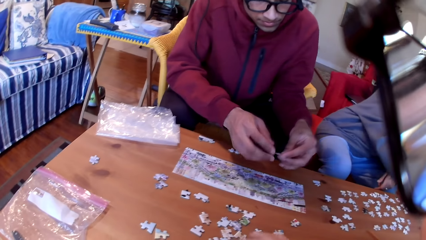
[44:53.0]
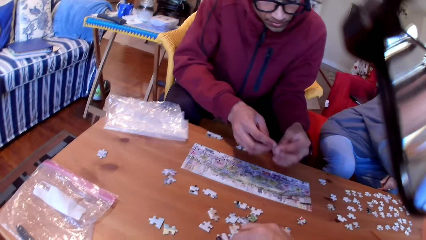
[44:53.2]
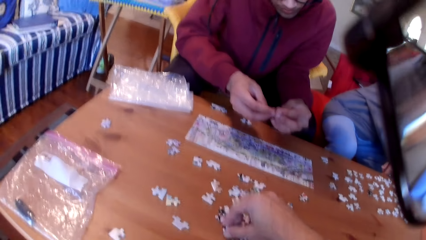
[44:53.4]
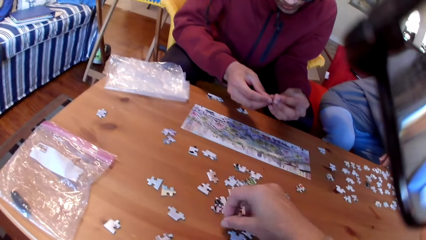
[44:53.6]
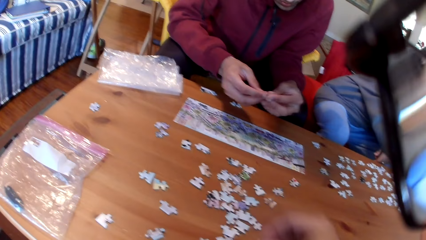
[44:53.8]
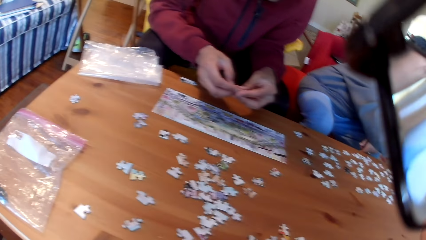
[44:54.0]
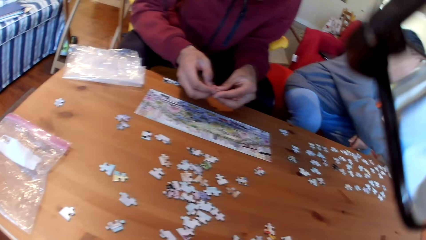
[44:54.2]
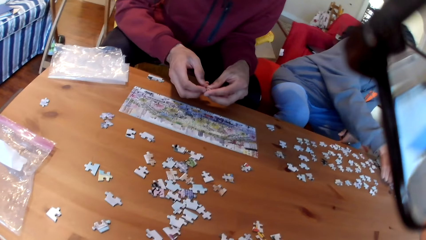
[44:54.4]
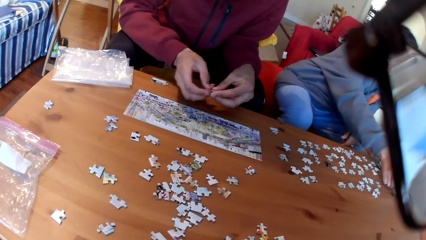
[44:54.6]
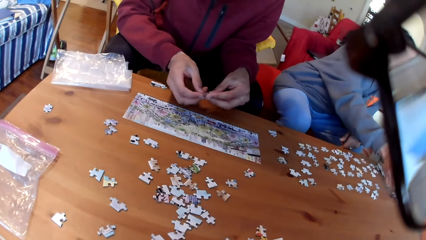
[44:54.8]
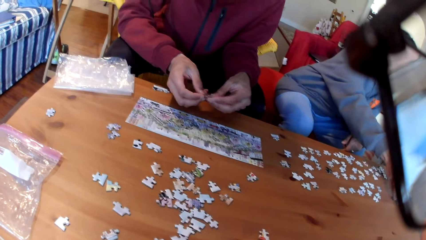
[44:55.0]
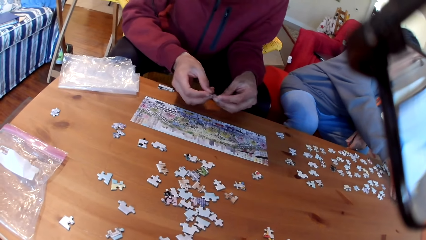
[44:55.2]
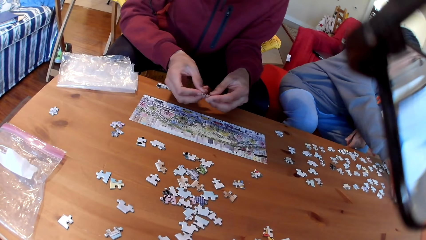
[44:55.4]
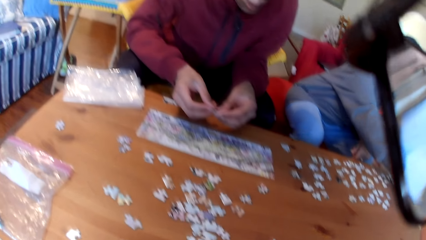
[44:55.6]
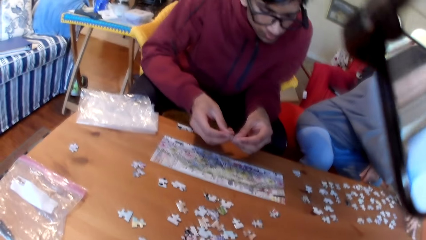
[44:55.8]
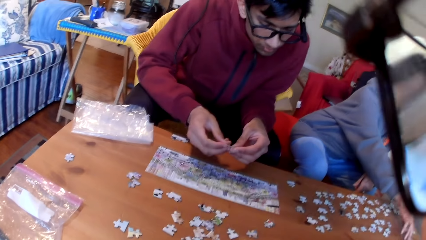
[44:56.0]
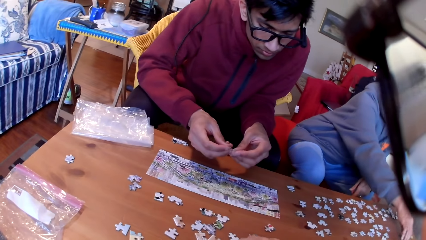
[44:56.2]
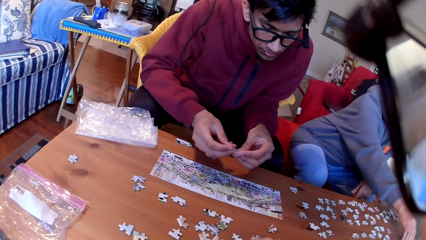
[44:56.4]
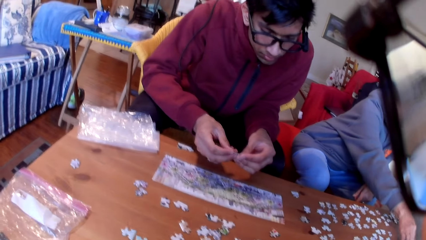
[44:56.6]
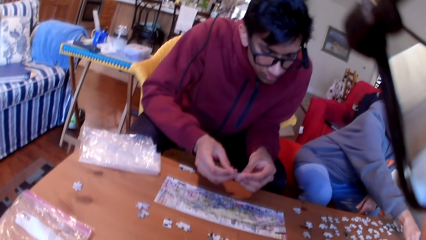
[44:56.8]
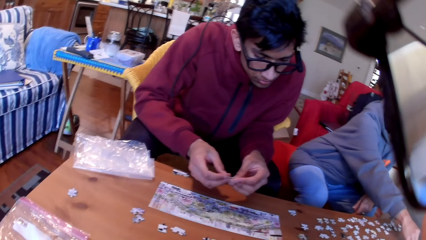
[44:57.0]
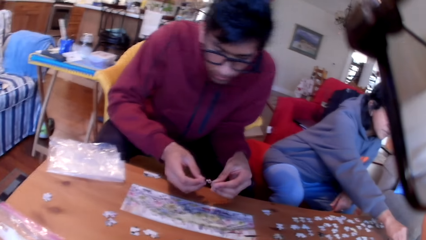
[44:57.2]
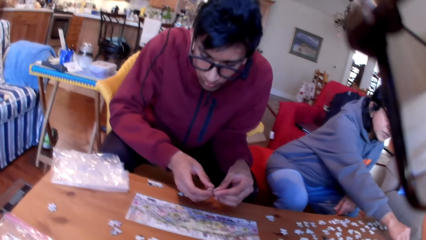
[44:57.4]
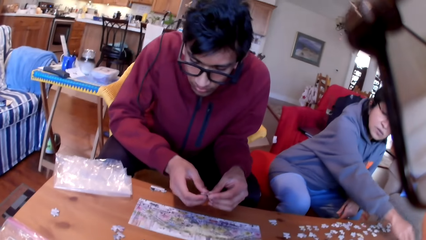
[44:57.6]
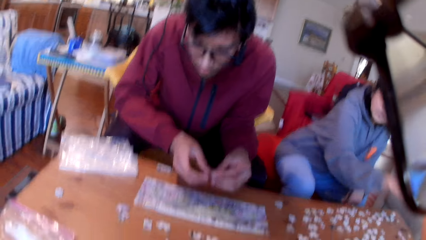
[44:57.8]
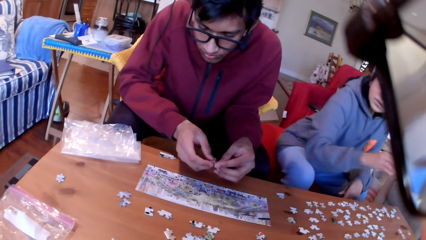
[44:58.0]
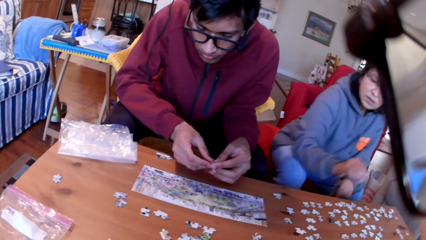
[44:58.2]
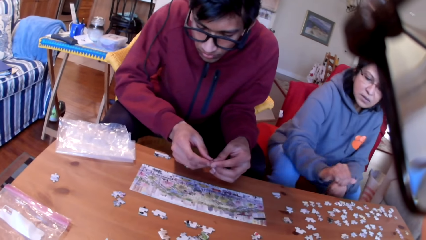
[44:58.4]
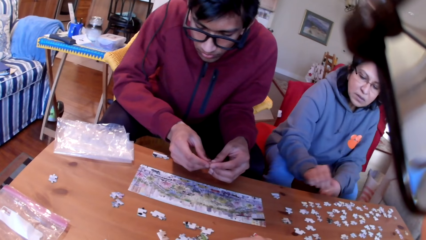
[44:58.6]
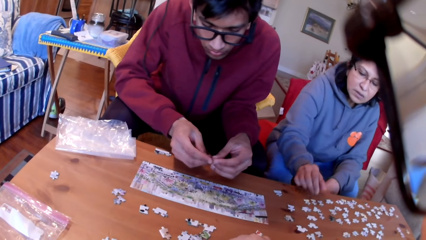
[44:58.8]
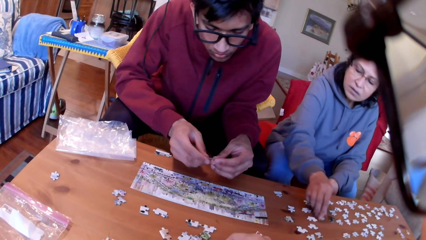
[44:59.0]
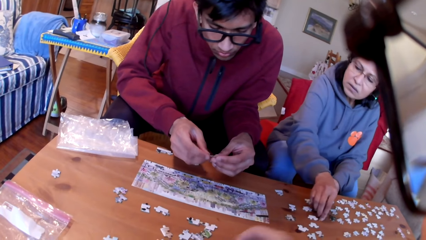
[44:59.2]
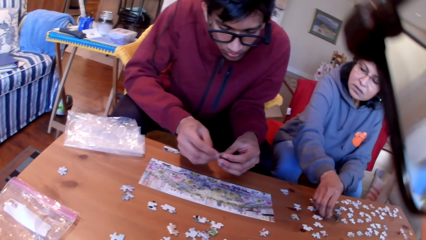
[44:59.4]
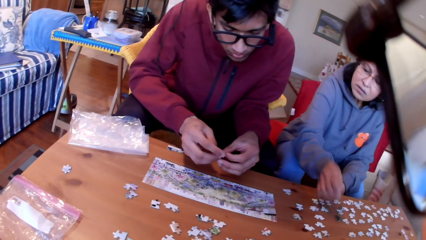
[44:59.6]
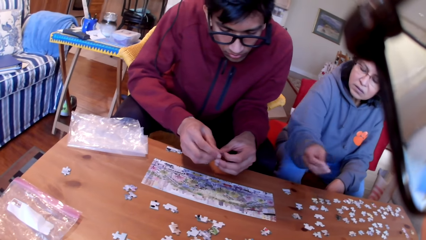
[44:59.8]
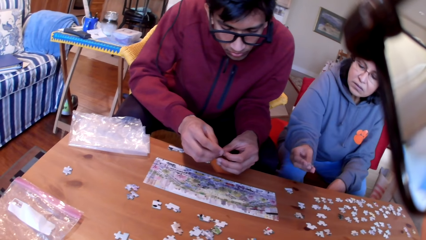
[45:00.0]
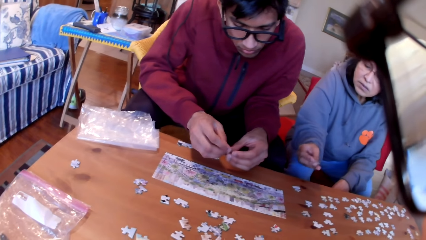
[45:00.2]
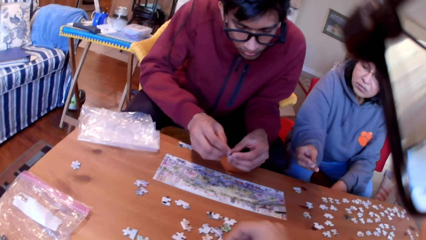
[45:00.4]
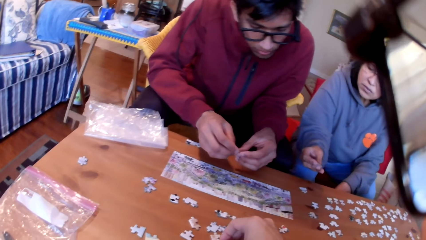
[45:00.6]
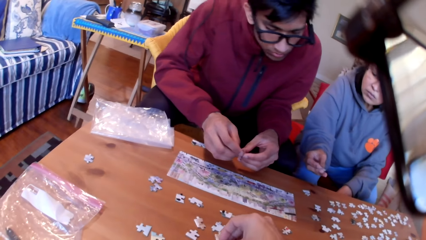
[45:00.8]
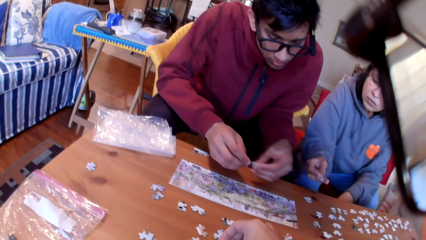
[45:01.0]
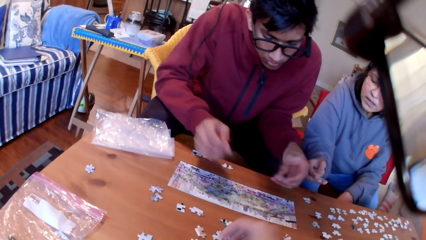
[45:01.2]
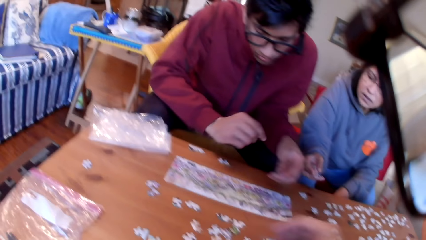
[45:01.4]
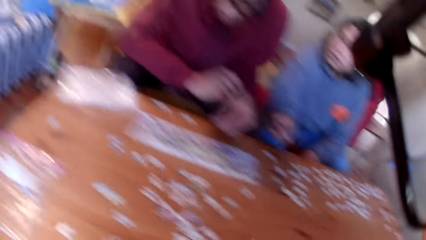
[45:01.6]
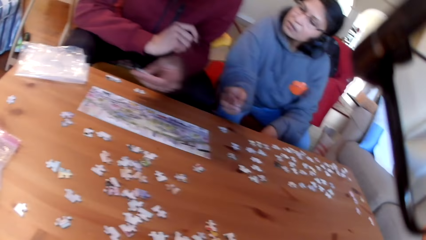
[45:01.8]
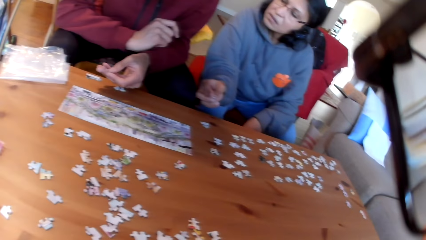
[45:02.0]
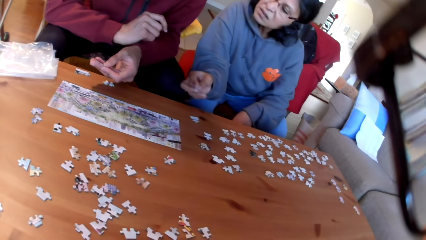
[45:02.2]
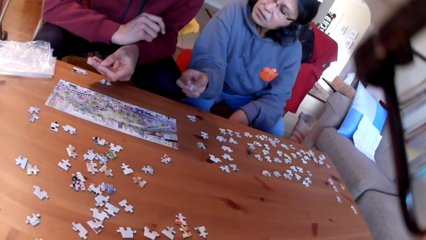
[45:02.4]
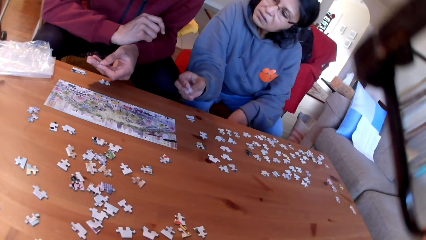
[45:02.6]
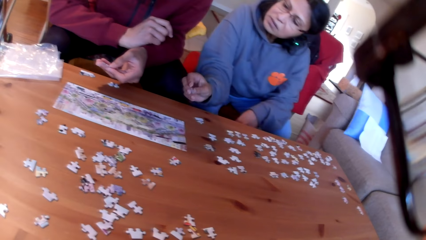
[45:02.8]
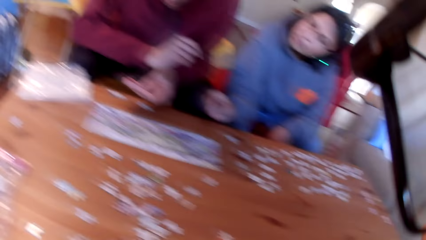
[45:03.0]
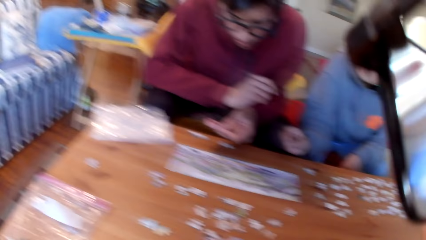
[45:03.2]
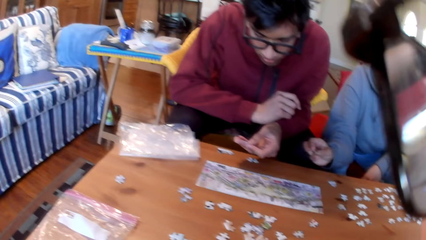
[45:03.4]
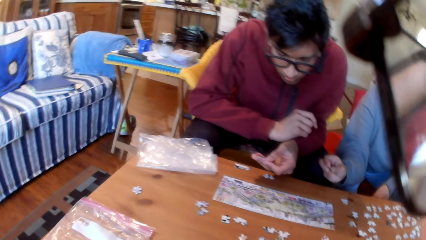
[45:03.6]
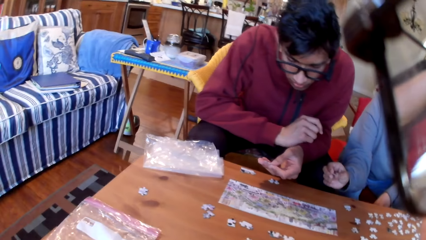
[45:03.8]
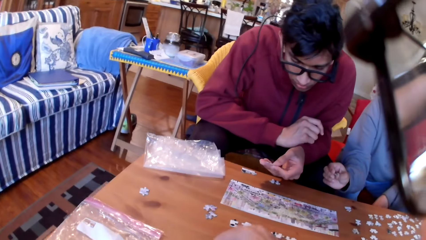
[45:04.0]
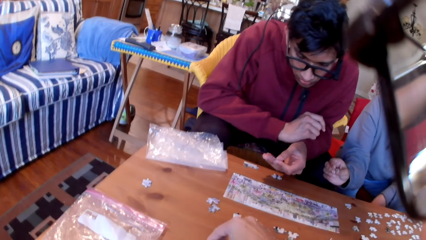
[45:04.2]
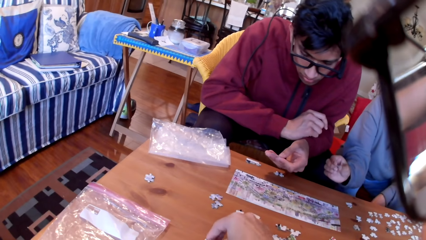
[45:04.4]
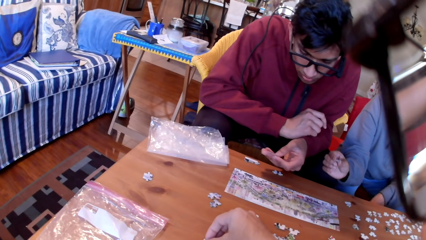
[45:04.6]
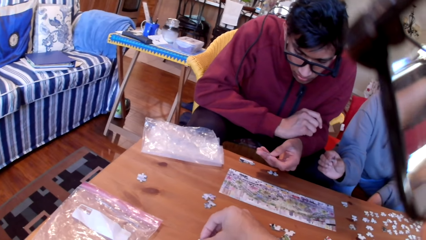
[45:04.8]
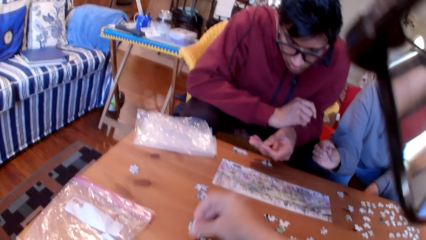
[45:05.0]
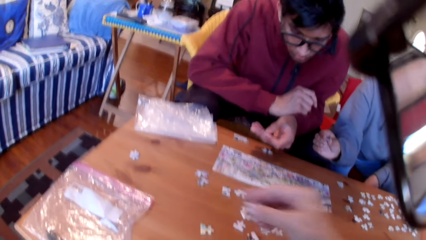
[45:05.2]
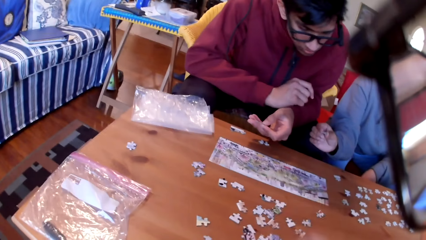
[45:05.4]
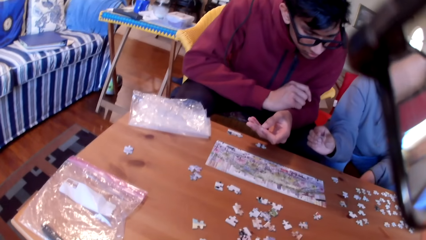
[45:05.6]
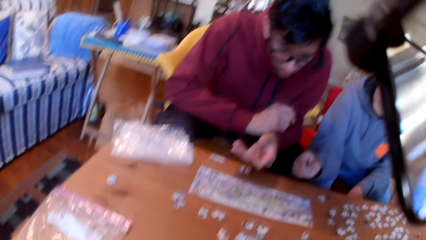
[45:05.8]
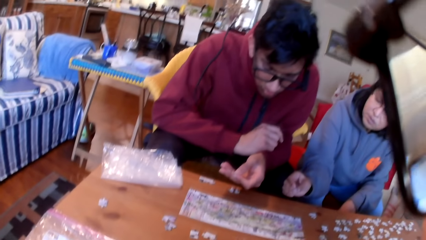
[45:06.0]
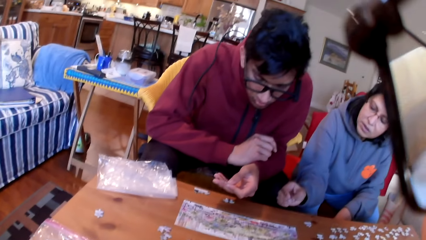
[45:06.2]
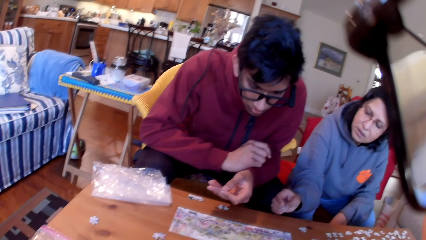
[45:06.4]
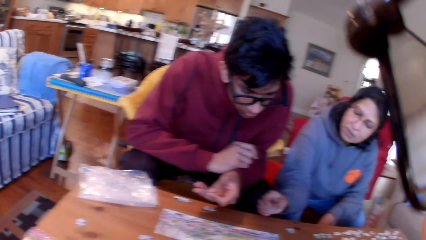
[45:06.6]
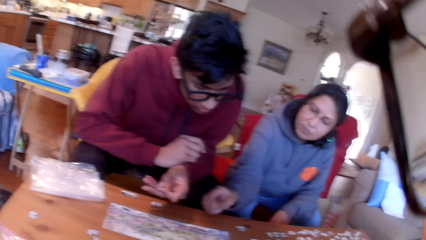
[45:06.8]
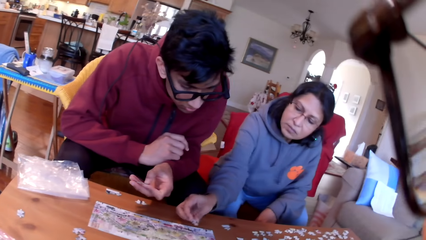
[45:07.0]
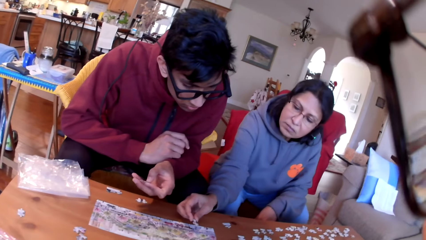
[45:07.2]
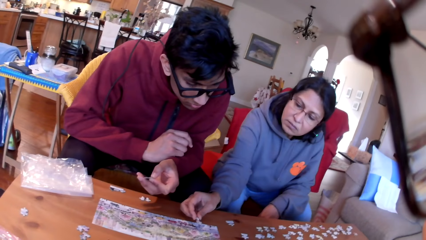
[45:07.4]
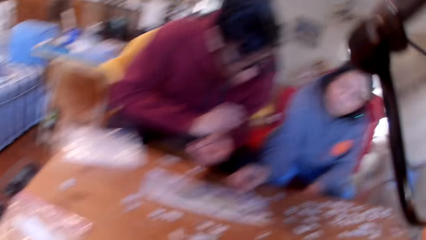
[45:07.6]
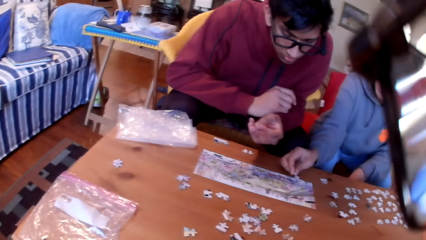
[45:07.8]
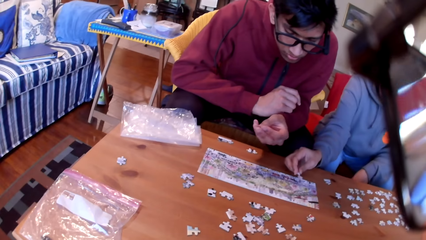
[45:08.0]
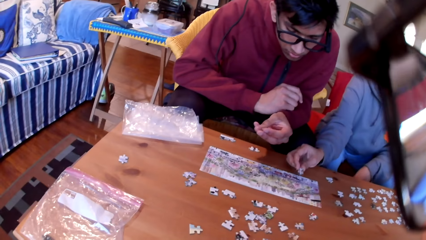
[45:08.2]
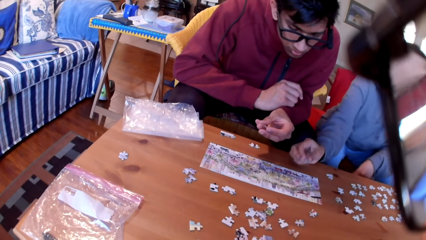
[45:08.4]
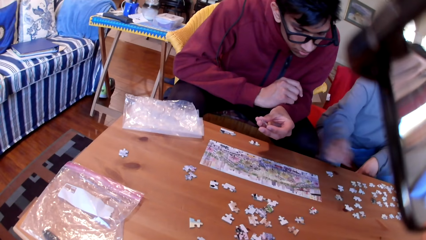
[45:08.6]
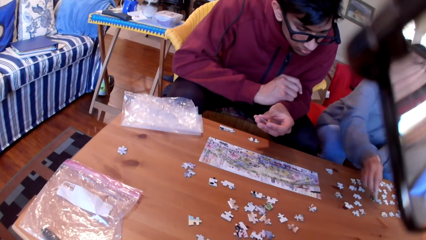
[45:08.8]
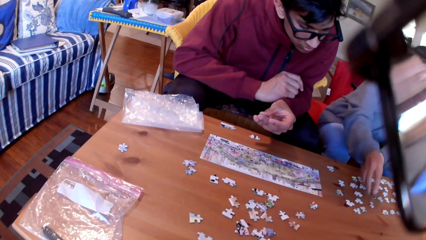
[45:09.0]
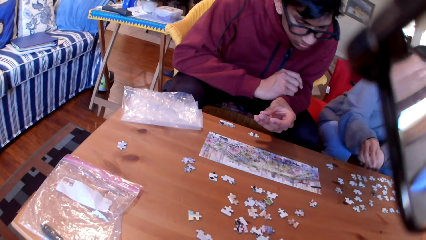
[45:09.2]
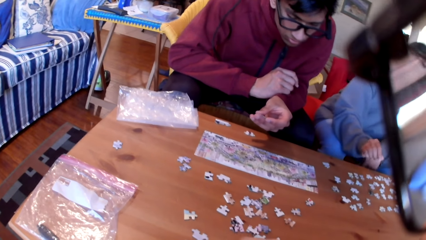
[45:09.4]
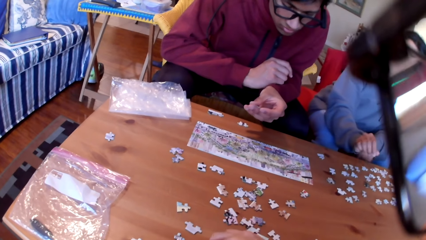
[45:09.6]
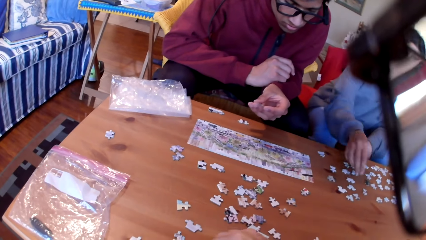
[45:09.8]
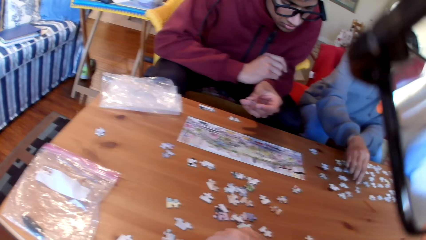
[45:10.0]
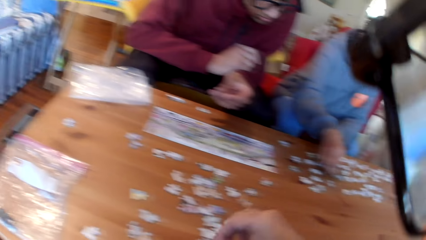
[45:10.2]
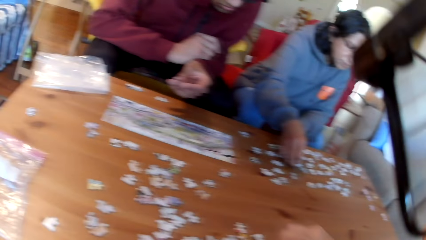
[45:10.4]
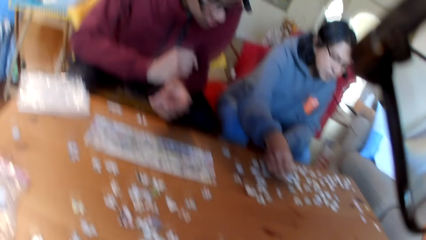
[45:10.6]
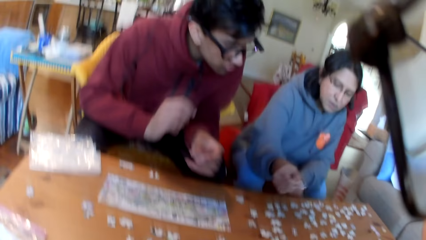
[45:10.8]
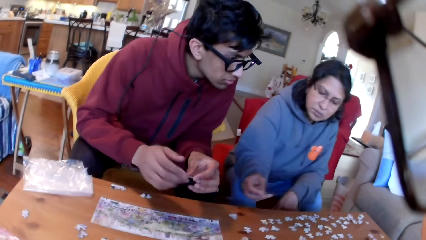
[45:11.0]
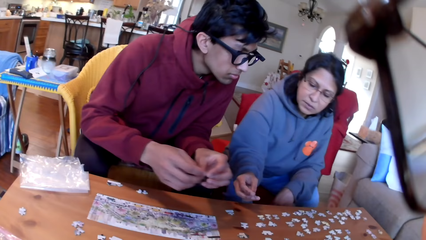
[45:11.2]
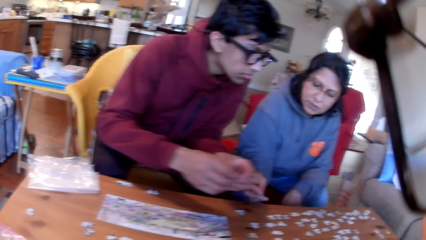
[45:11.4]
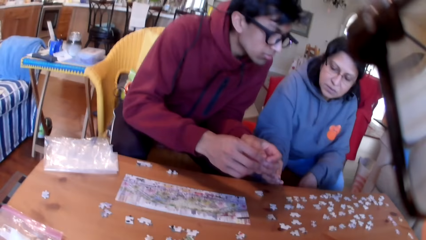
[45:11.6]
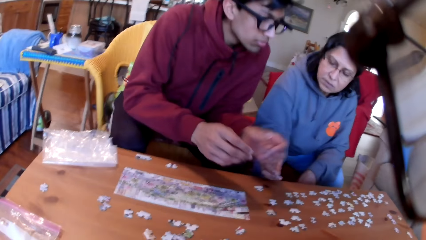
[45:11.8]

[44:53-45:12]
The camera wearer takes a puzzle and puts a puzzle aside. A woman takes a puzzle and puts a puzzle aside. A man looks at the table. The woman picks up a puzzle and shows the man a puzzle. The camera wearer takes a puzzle. The woman puts the puzzle on the table. The man looks at the puzzle. The woman puts a puzzle on the table. The camera wearer takes a puzzle. The woman takes a puzzle.
